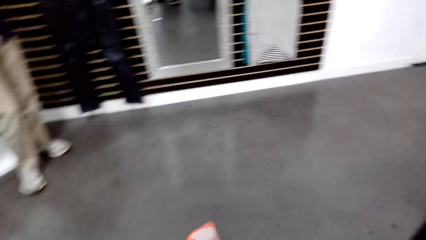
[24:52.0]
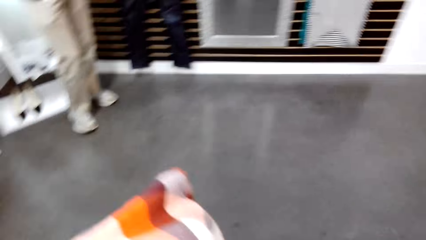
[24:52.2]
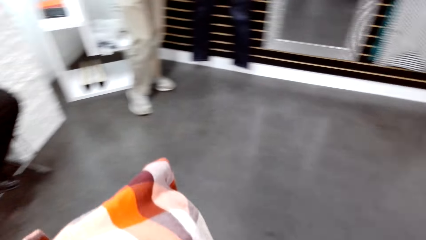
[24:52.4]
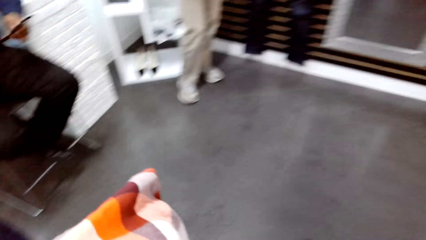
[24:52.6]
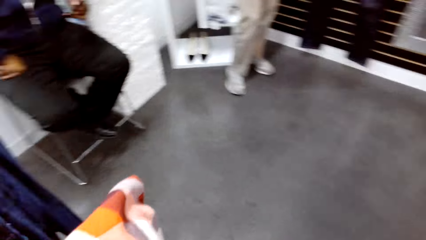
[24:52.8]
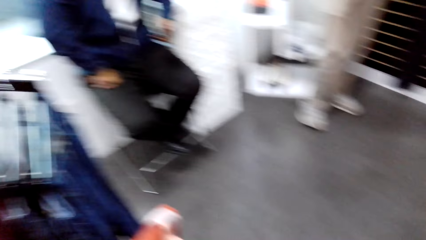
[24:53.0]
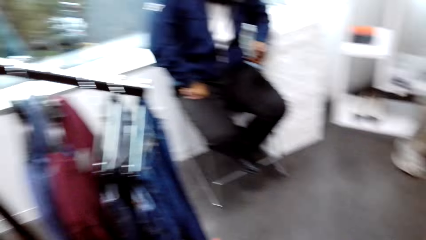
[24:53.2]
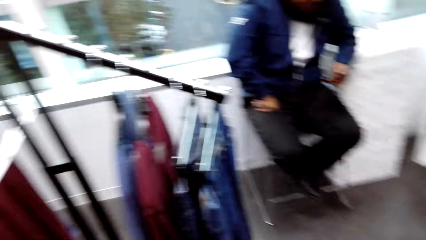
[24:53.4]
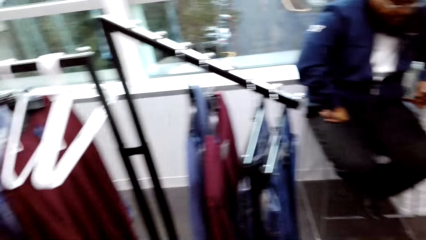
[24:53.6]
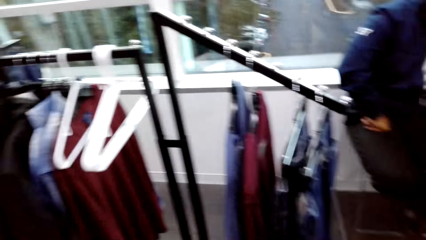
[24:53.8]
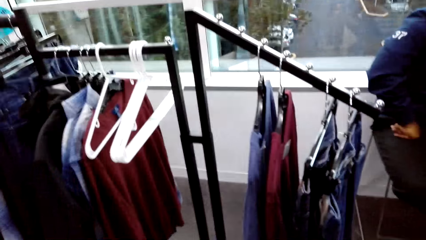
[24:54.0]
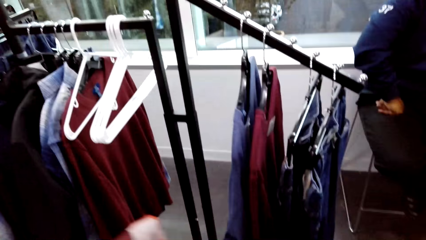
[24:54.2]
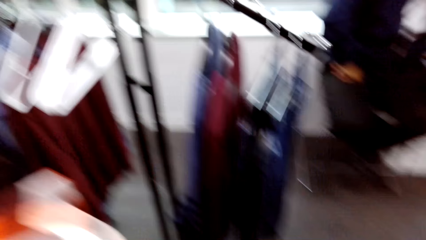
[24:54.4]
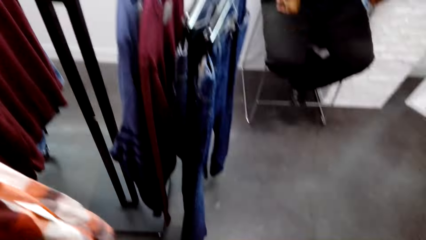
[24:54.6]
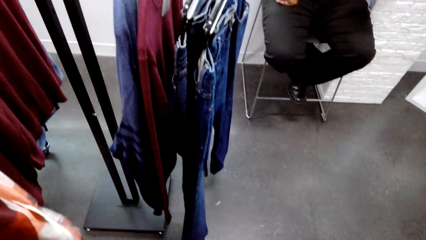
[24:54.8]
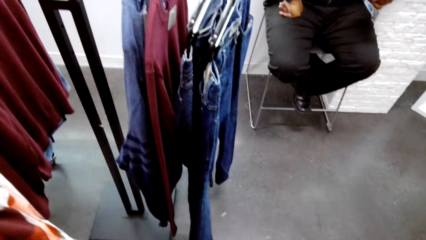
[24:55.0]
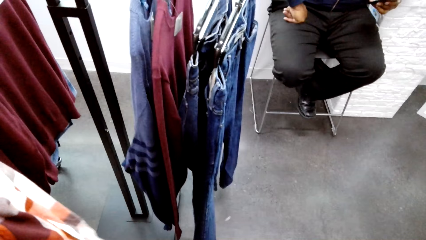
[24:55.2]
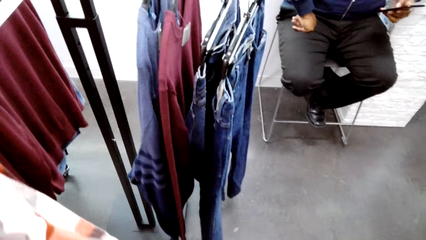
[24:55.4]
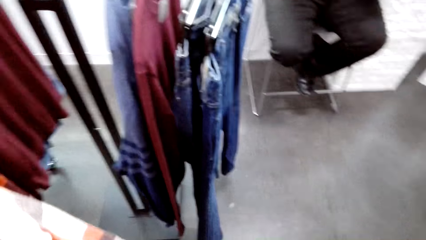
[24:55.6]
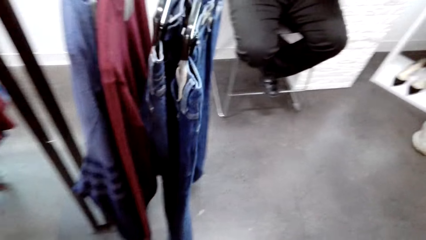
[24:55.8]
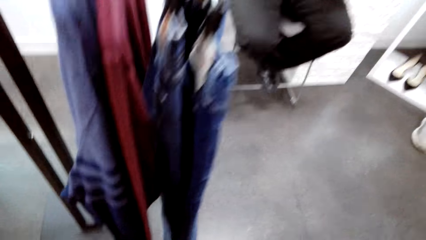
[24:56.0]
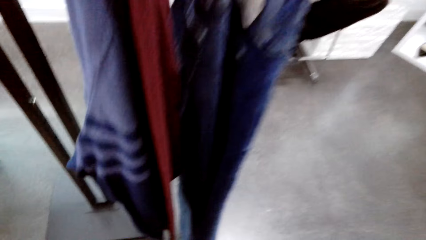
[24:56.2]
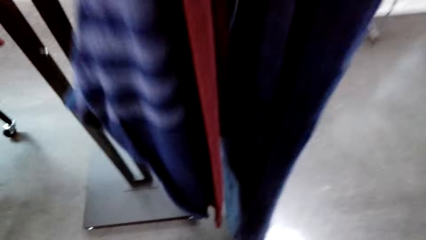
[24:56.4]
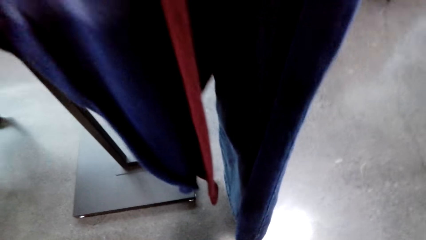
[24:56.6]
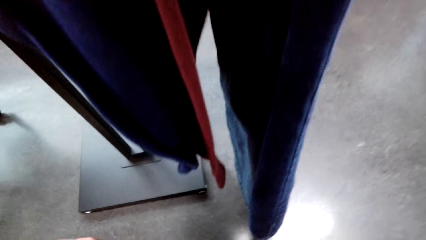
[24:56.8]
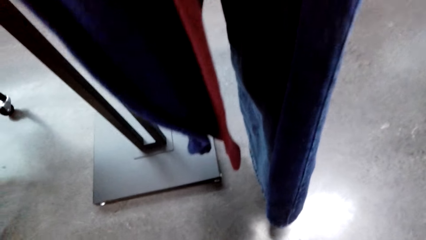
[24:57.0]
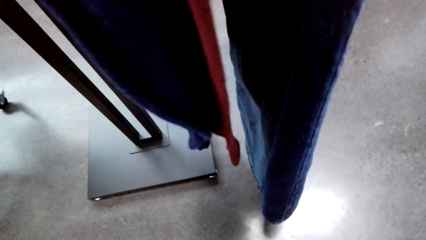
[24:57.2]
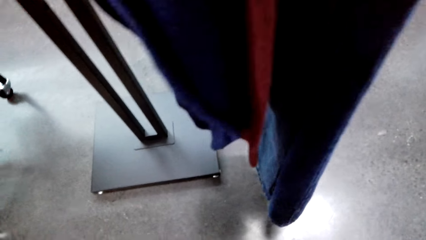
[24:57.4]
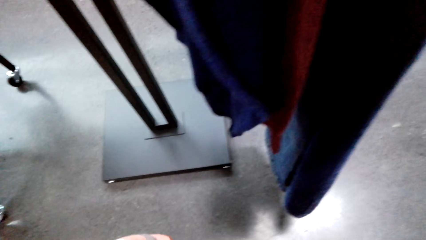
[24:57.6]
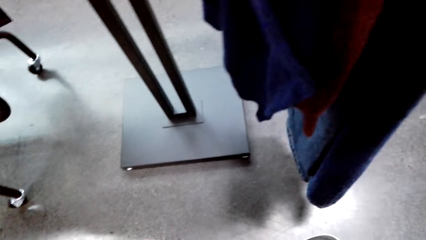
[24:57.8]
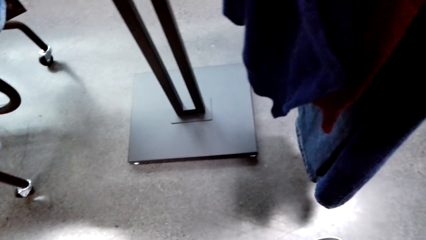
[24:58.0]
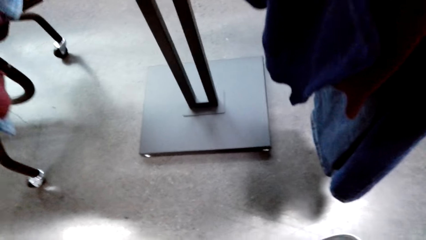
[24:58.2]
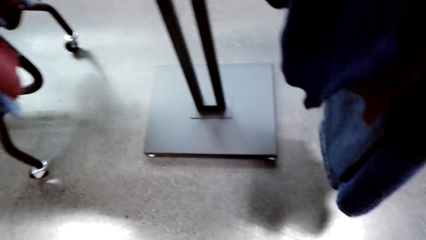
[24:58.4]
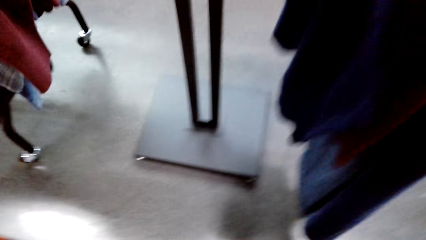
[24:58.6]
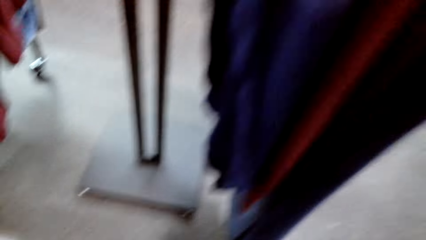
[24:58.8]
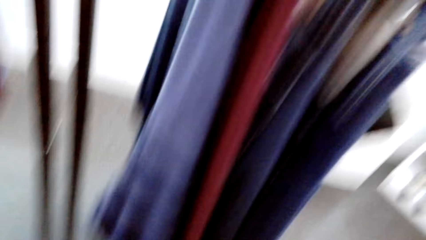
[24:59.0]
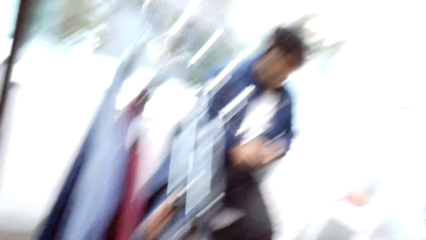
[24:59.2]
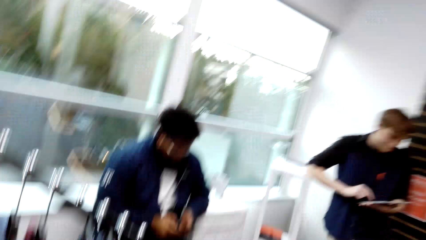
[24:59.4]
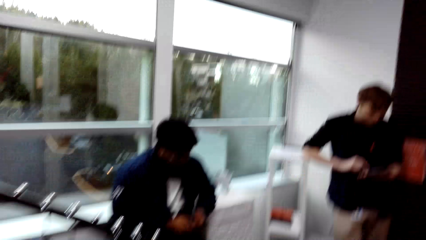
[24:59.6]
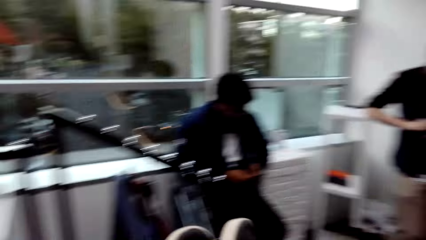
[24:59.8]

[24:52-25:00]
The camera wearer holds a hanged cloth with his left hand.

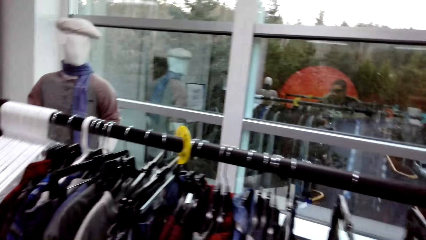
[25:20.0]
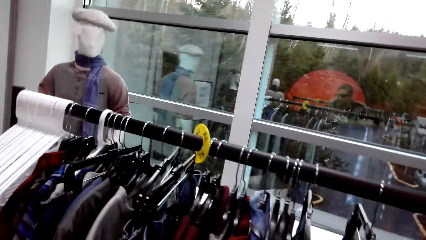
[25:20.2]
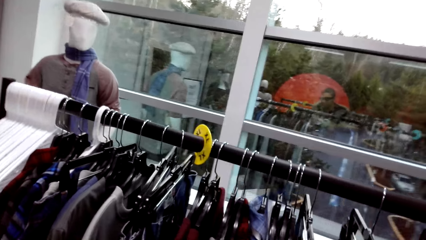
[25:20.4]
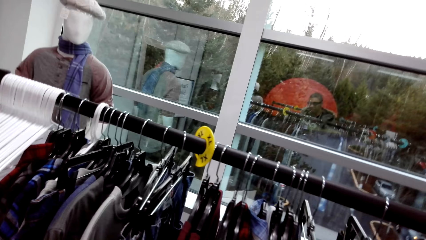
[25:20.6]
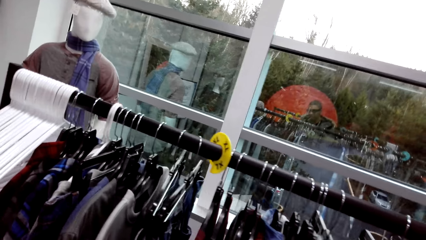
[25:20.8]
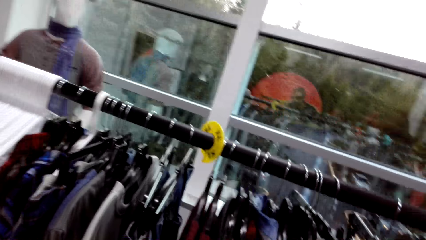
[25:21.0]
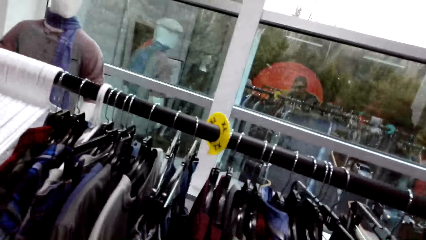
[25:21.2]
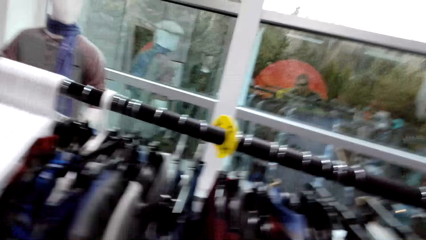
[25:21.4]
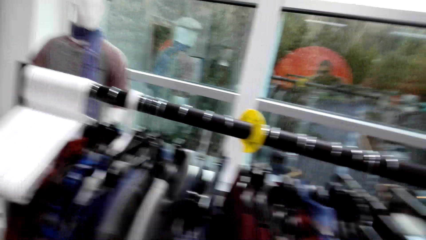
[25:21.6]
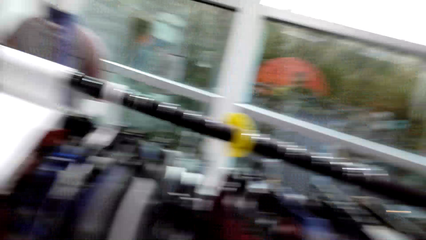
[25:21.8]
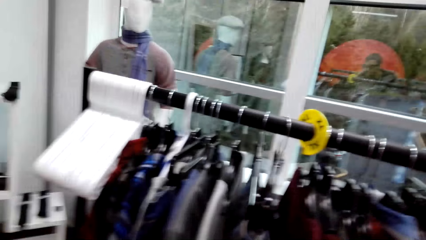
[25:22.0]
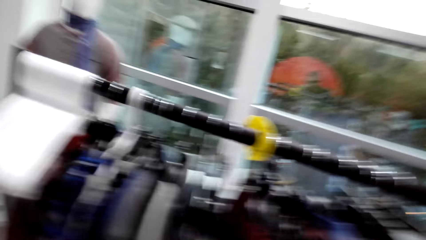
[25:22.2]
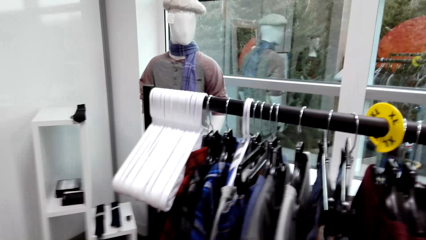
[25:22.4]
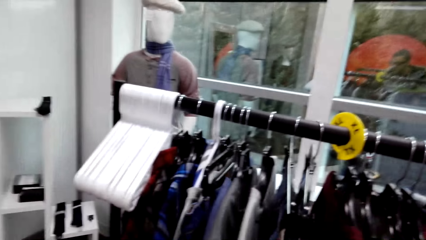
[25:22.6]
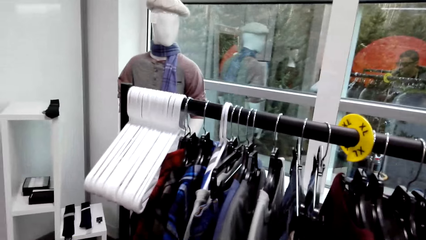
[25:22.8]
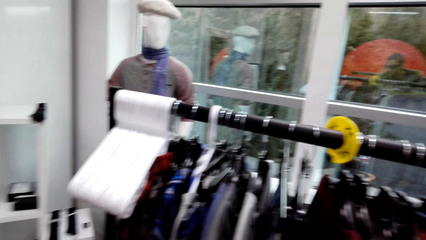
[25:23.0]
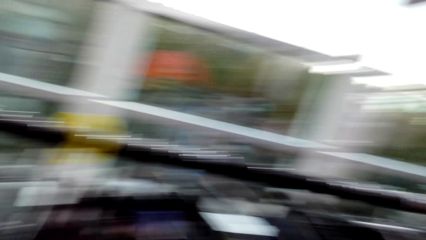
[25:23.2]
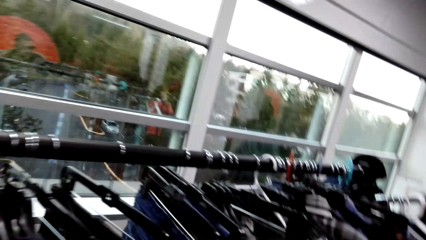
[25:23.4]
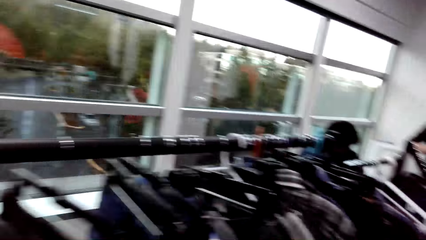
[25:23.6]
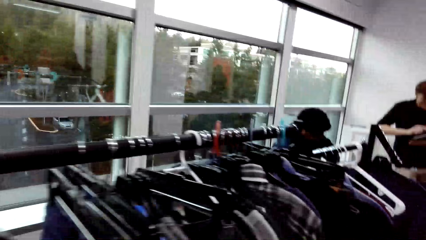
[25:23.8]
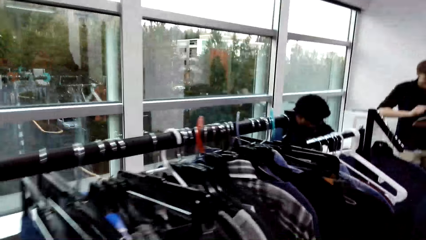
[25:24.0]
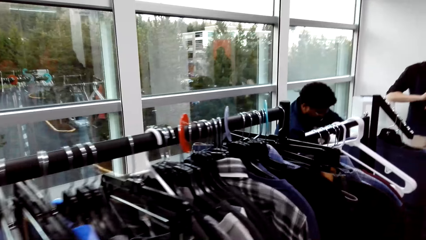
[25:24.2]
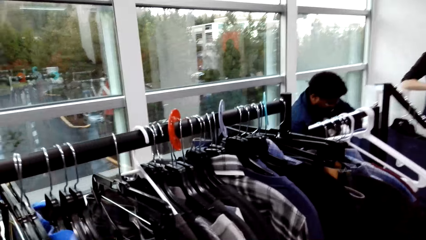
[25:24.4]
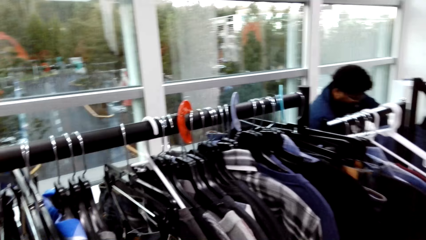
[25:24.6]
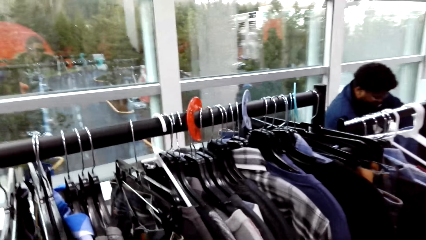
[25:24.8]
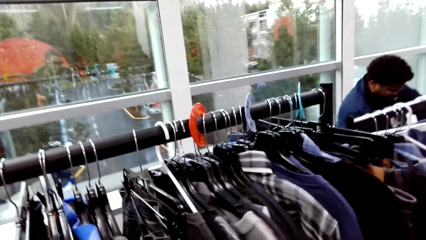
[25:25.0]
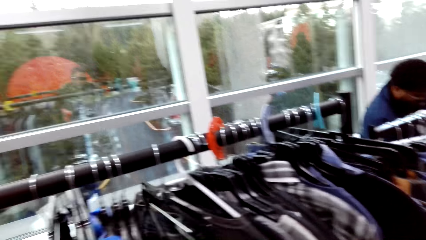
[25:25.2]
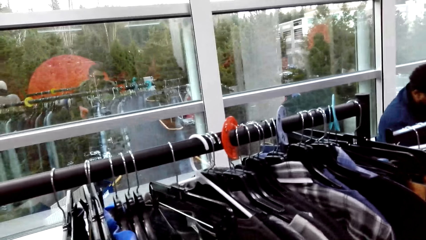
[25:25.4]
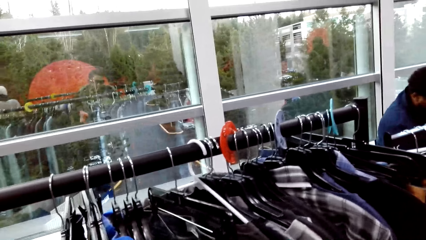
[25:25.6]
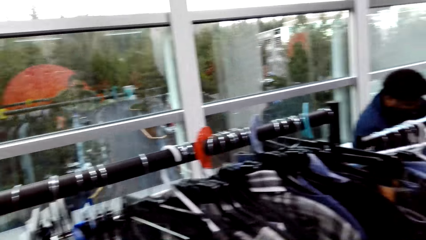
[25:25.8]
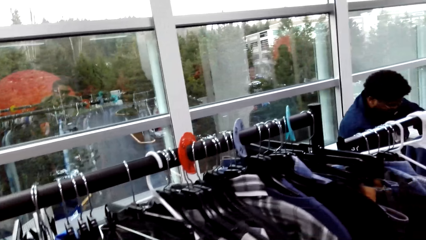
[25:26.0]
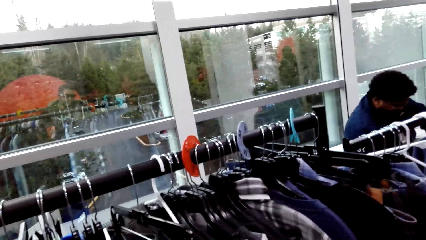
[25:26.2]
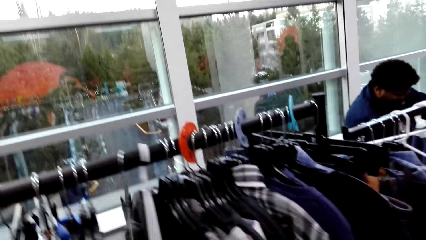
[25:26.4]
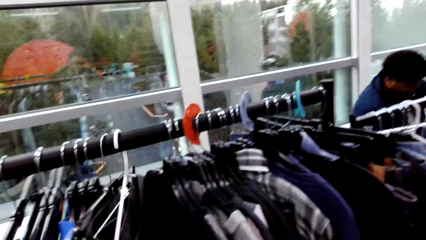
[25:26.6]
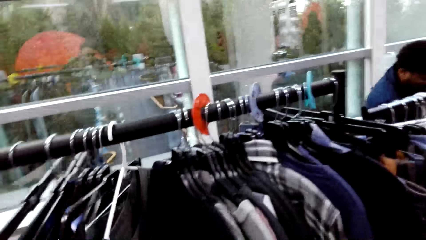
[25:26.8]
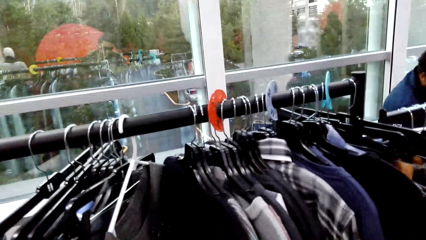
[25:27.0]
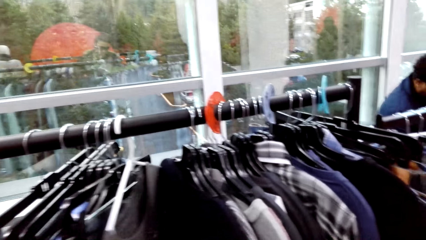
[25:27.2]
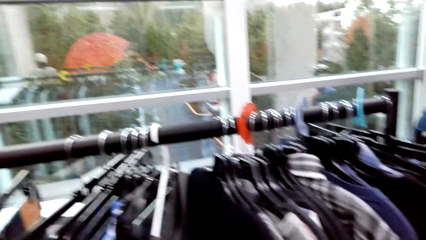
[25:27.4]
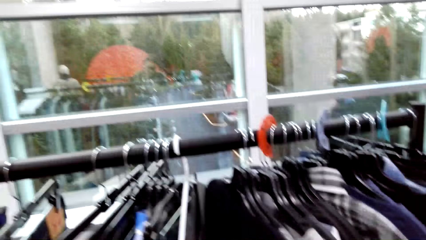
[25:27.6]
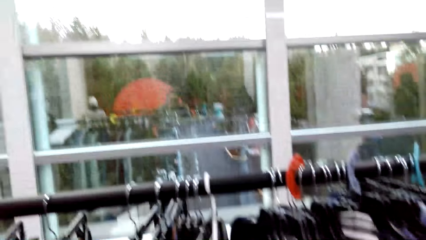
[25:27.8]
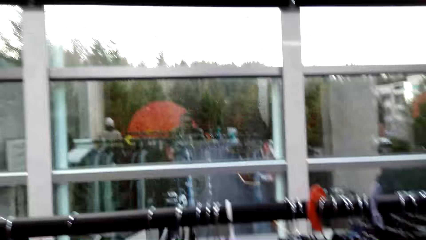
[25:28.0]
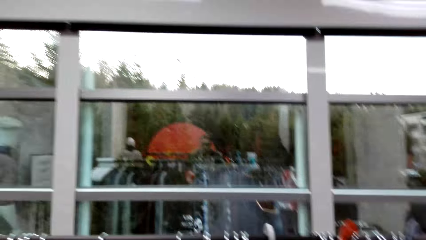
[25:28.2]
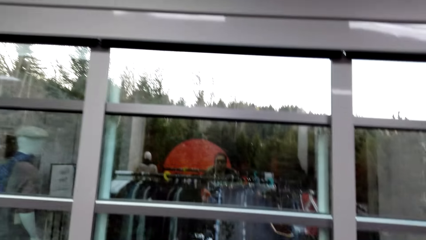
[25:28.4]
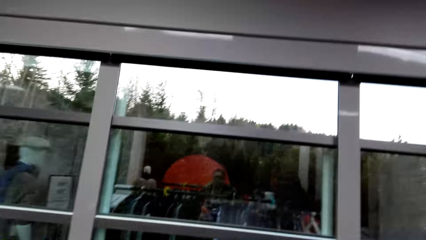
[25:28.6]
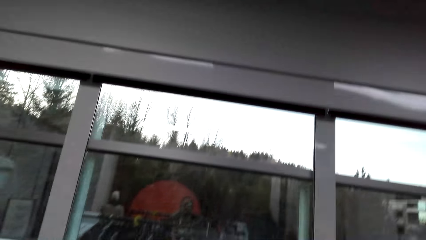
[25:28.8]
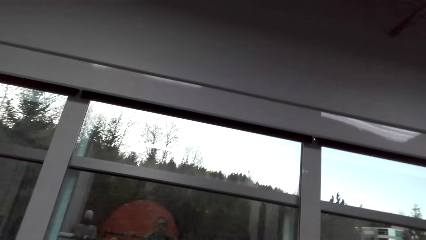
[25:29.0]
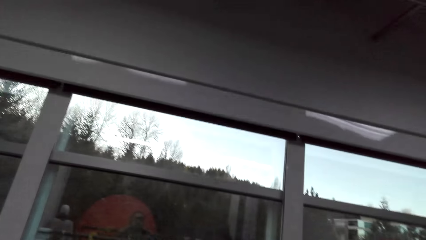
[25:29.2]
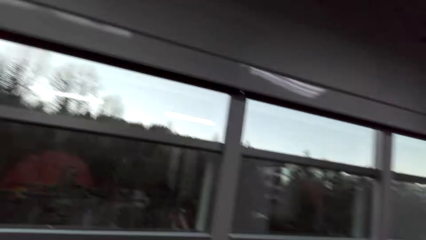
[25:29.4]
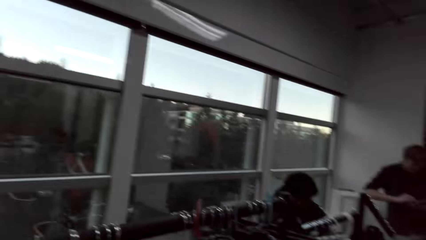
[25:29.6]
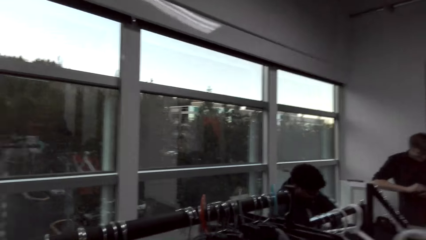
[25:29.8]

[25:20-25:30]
The camera wearer checks clothes on the clothes display stand. They arrange the hanged clothes in a rack with both hands.
